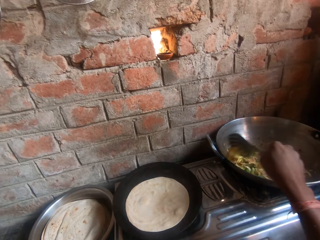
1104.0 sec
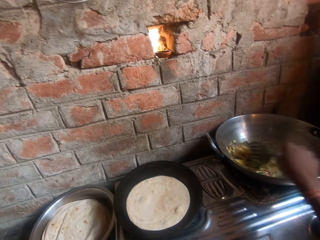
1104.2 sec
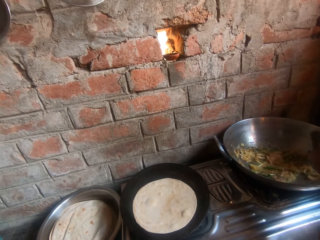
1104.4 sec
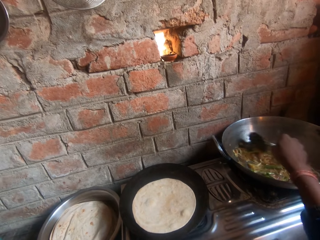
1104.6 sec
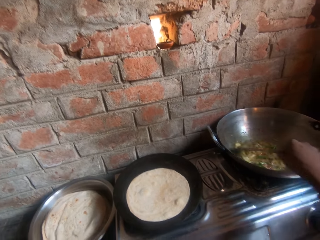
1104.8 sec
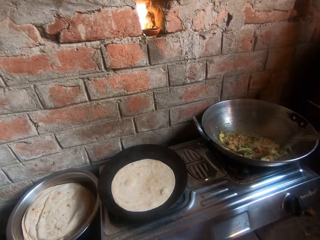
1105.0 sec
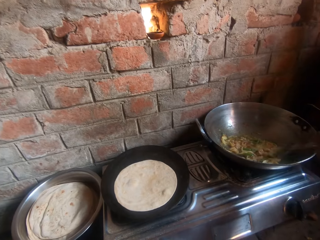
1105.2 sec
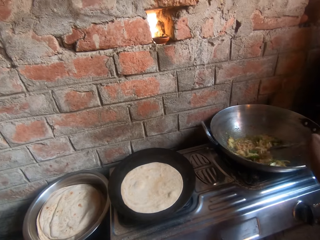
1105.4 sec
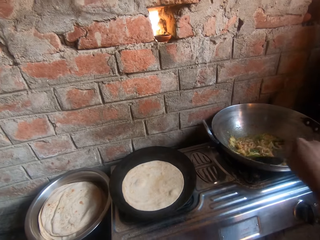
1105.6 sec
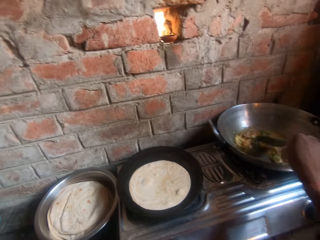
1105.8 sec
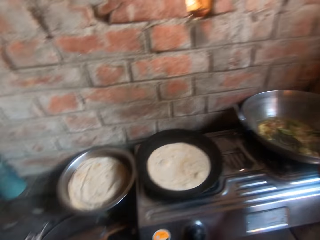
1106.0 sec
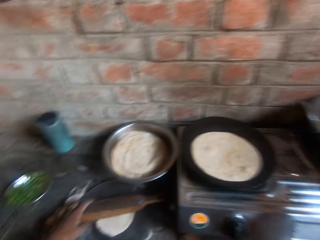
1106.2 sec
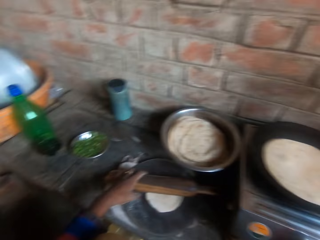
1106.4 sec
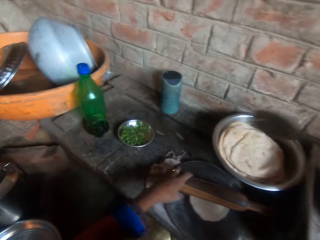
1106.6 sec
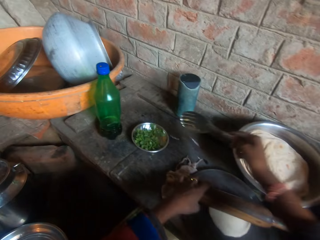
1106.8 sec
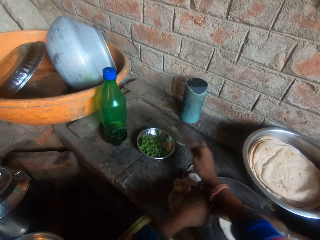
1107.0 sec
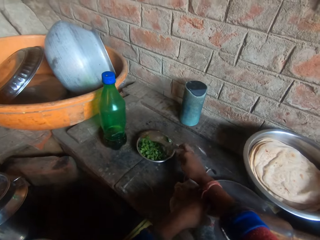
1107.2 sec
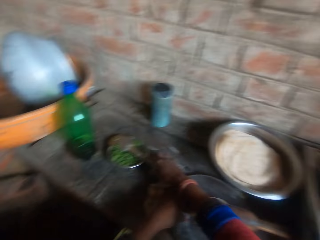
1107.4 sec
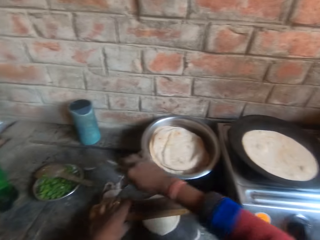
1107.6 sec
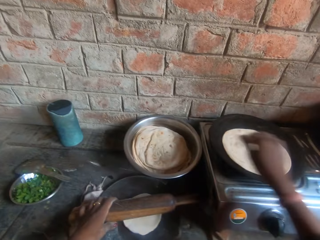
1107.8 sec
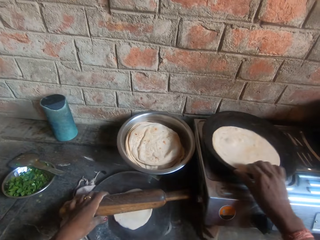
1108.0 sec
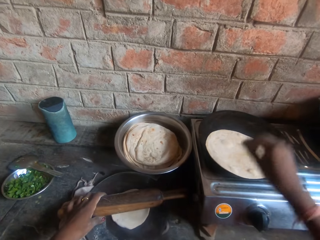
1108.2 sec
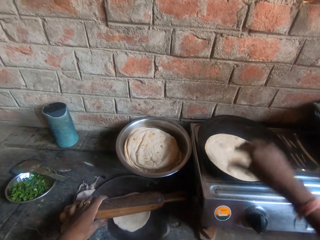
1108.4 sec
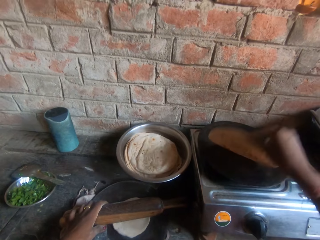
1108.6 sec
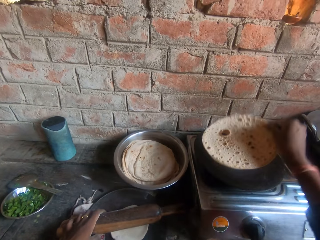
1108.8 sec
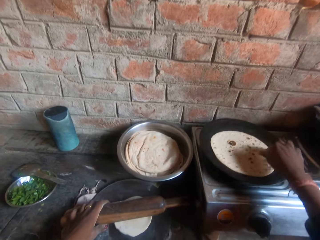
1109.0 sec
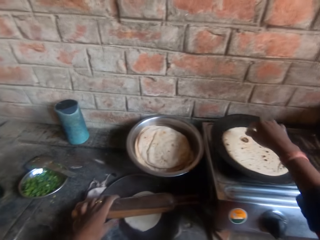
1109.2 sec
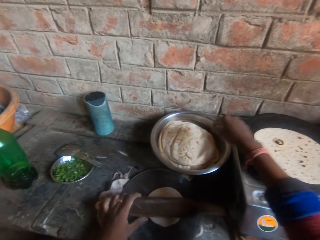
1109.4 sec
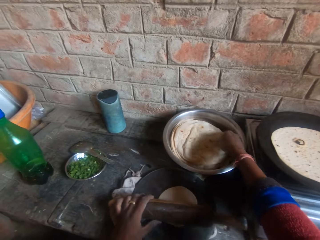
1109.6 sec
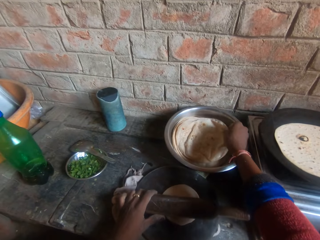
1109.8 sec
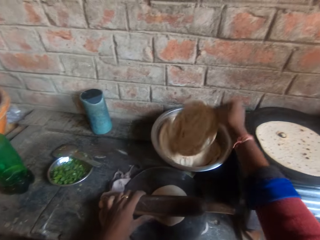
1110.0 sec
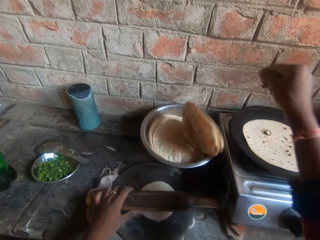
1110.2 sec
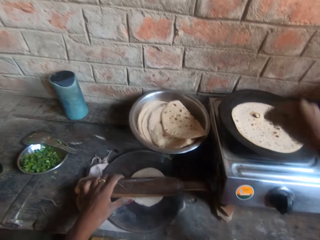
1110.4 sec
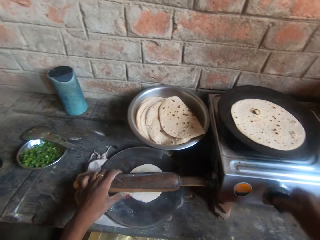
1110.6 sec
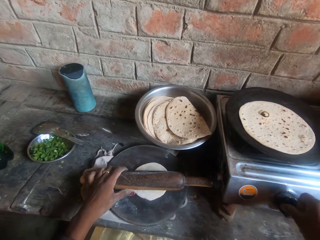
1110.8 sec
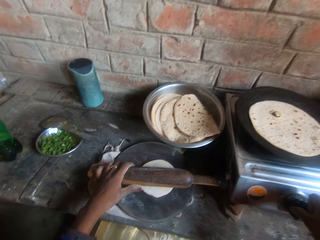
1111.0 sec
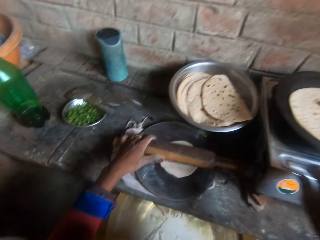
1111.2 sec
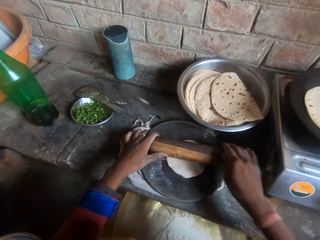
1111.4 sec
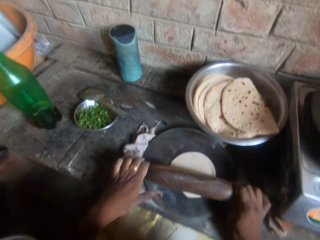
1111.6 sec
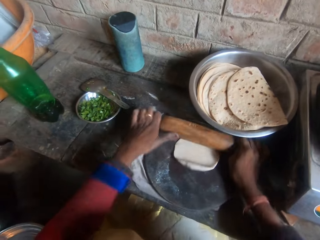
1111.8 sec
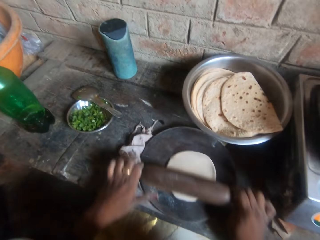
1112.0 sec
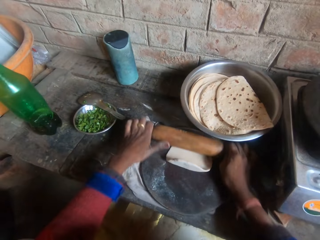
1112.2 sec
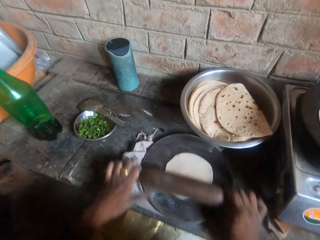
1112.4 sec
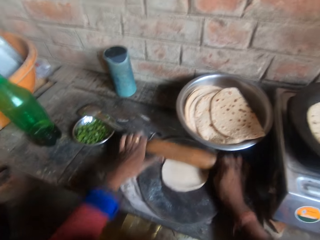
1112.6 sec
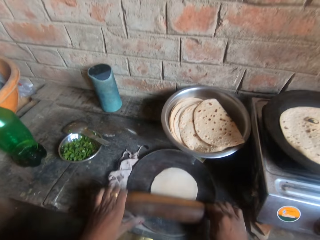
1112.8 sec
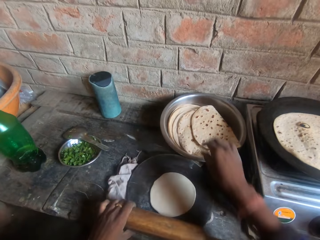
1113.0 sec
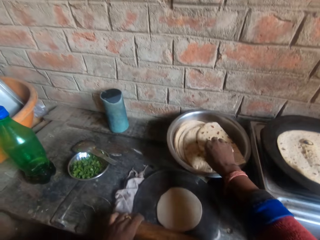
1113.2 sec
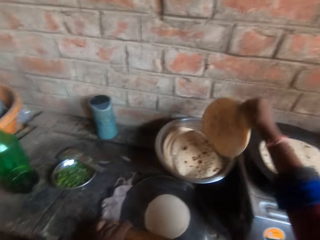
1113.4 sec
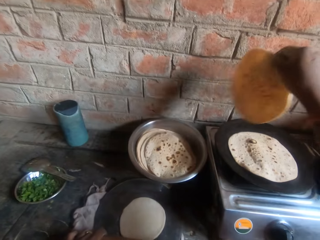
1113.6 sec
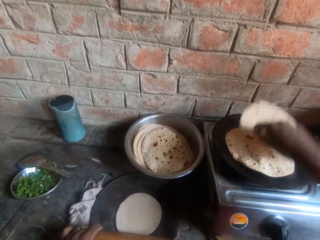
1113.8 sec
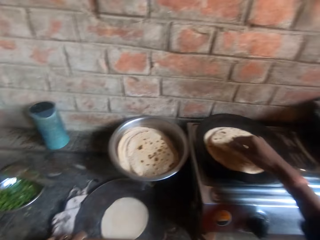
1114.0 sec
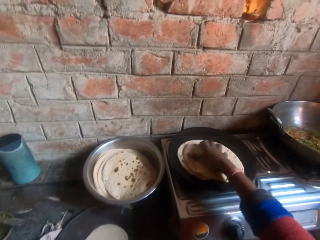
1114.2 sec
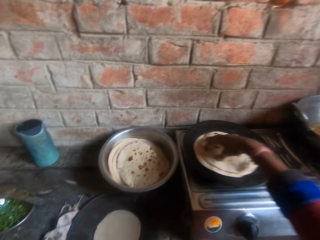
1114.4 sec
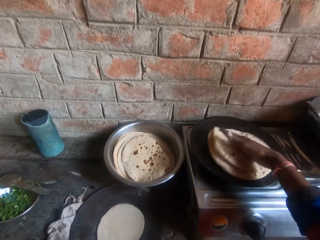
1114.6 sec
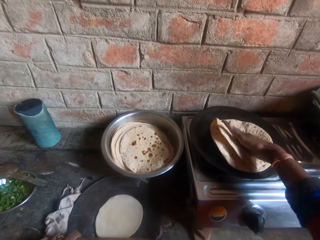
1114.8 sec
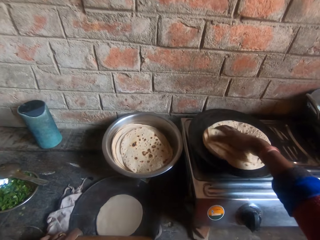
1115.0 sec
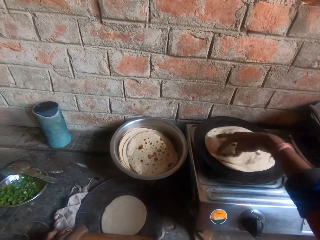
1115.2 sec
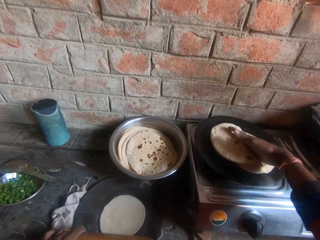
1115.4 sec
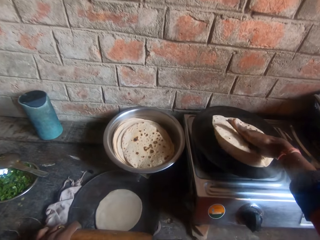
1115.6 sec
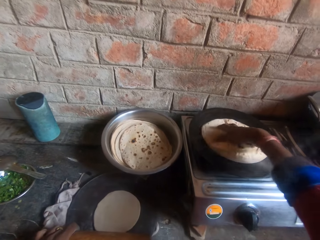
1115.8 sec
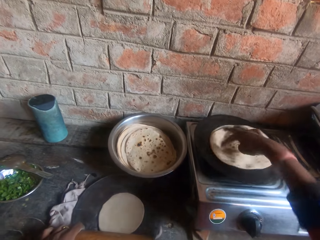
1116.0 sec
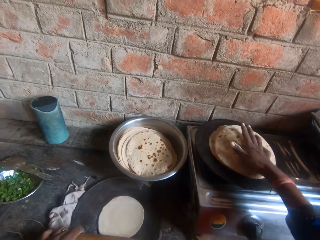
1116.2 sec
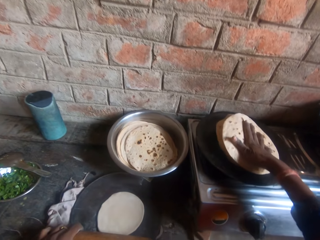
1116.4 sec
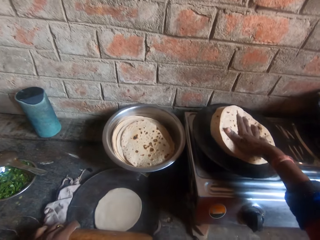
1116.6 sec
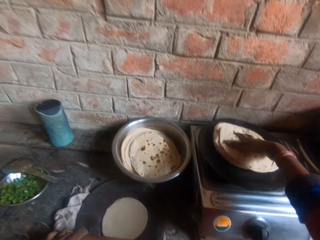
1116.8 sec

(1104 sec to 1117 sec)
The camera wearer drops the cooking spoon in the bowl on the table. He holds a tortilla or roti. He flips the roti on the griddle. He holds the tortilla. He lifts the roti from the bowl on the table. He holds the knob of the cooker. He kneads the dough on the board with a rolling pin. He moves the roti from the bowl to the griddle or flat pan. He whirls the tortilla on the flat pan. He presses the roti on the griddle with his hand.

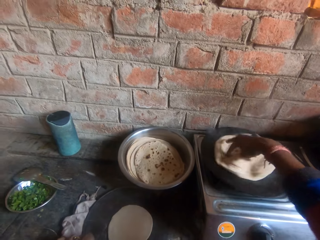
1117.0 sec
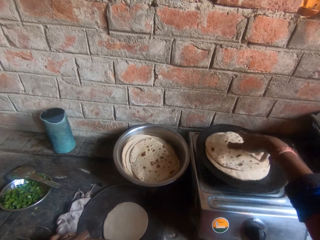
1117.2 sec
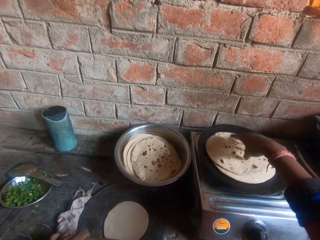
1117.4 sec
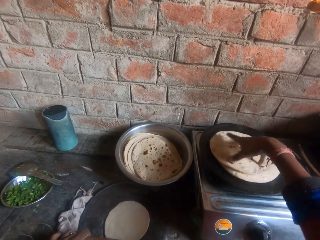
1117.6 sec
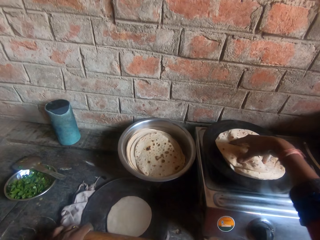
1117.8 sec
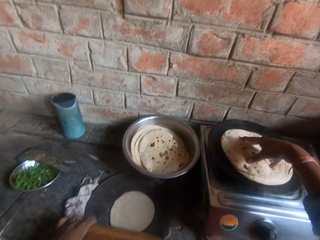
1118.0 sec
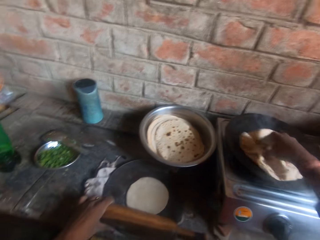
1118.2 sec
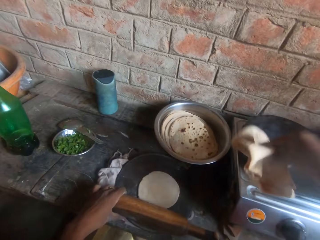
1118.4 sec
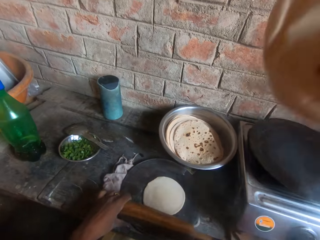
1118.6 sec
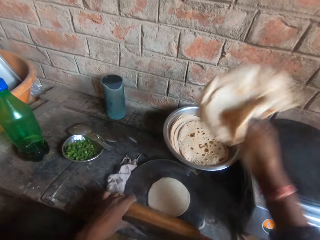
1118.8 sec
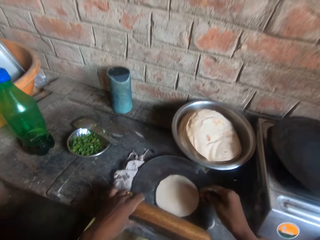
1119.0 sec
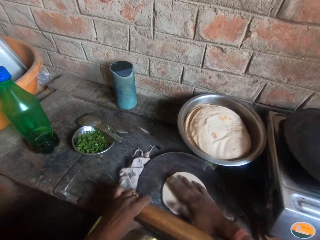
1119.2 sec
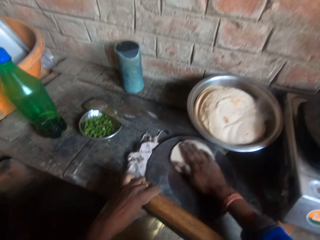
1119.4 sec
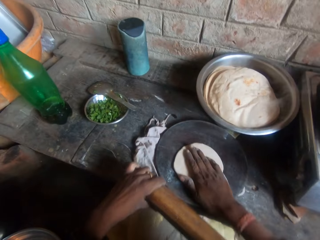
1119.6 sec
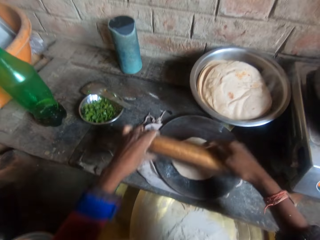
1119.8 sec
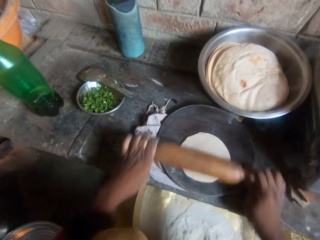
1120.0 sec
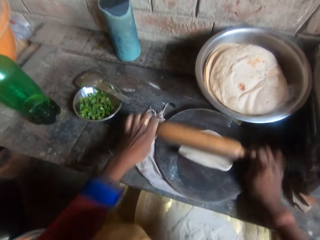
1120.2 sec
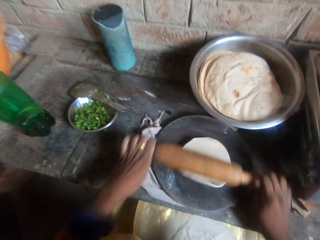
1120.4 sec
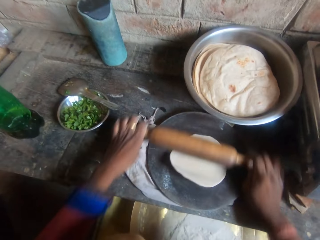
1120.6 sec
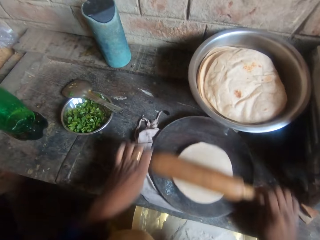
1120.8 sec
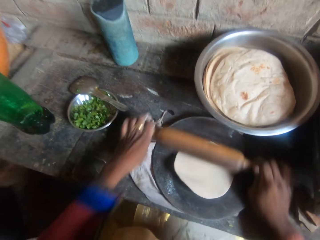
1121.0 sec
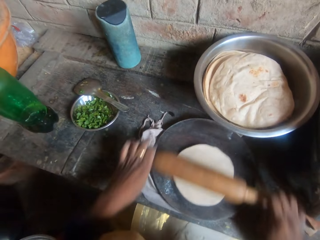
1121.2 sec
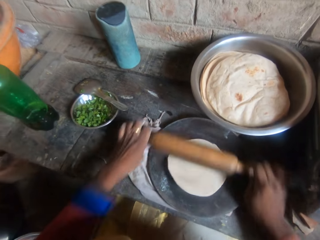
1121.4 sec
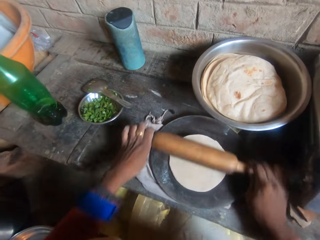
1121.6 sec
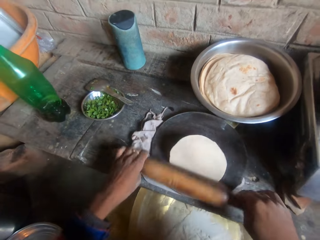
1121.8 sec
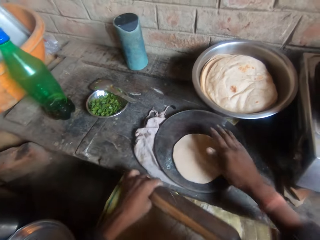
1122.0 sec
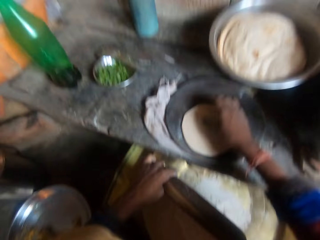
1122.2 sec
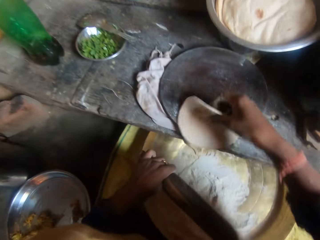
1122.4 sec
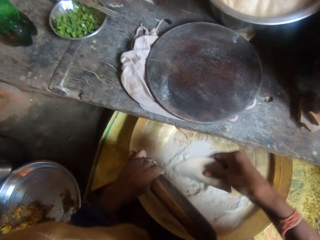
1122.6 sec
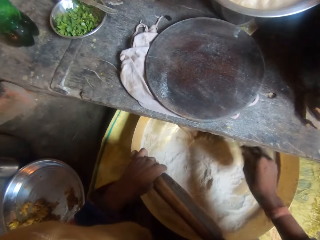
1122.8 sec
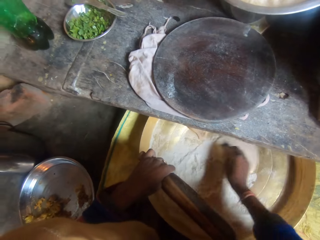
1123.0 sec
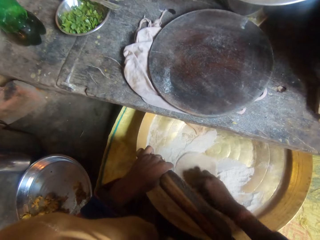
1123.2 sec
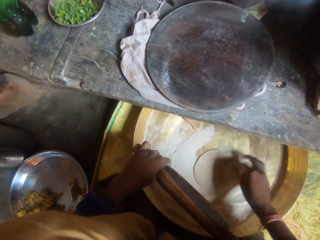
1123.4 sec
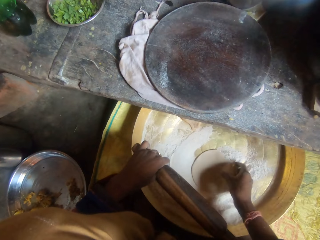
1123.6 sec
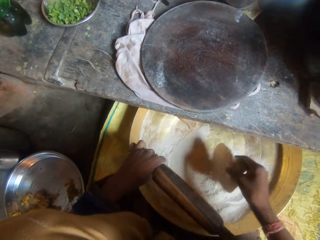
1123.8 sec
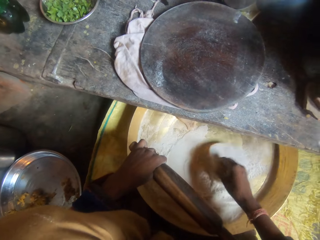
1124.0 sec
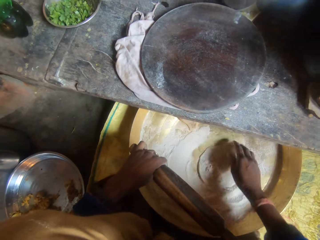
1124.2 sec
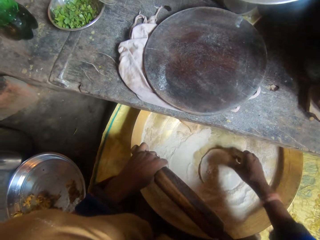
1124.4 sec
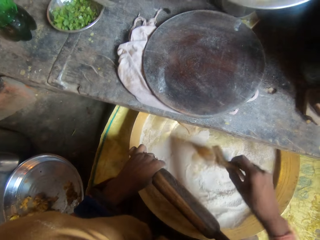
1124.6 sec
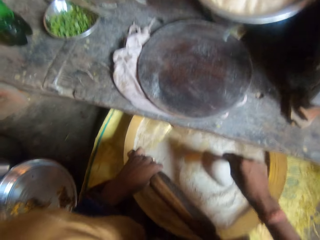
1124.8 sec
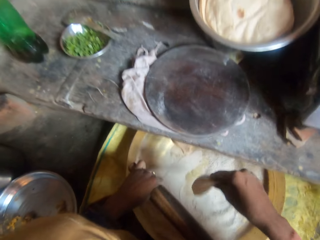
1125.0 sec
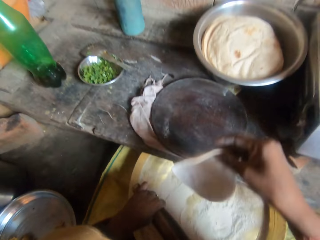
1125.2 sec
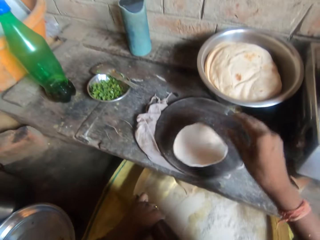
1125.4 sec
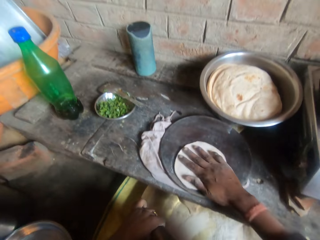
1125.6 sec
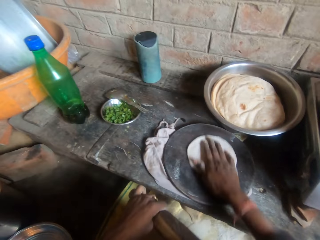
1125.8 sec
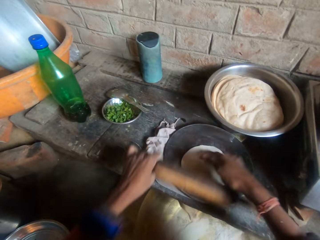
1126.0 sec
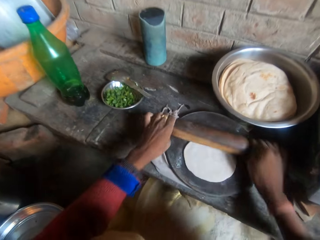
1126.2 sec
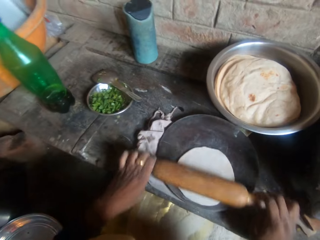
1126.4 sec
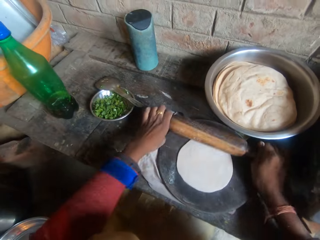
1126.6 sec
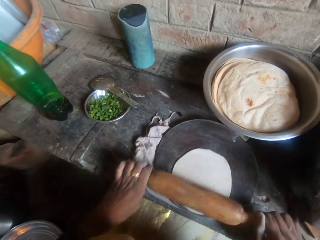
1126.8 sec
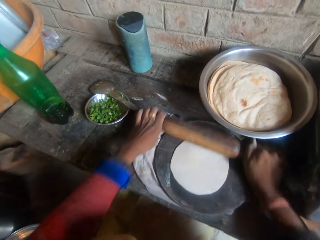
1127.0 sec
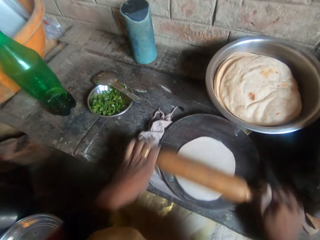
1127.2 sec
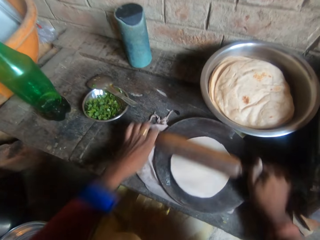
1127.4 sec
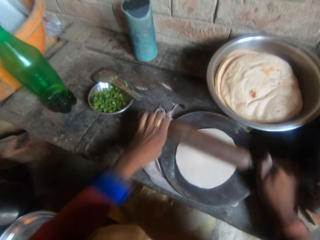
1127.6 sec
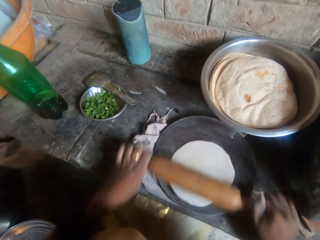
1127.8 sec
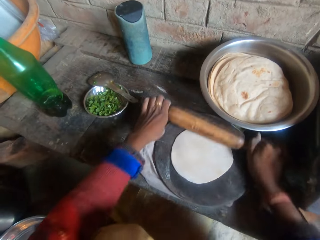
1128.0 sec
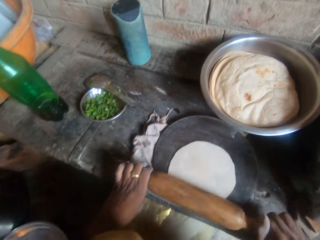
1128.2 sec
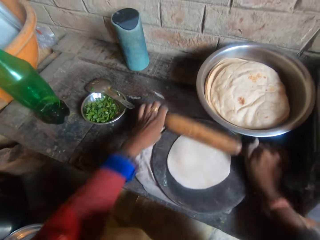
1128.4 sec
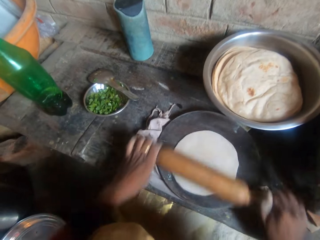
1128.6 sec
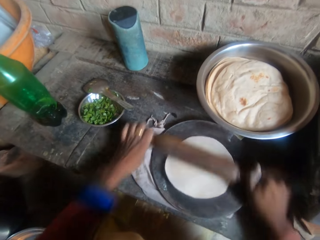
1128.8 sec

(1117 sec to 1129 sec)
The camera wearer talks to a woman. He lifts a tortilla or roti and drops the roti in the bowl. He whirls the dough on the rolling board. He kneads the dough with his hand and the rolling pin. He holds the dough. He rolls the dough in flour inside the bucket. He flips the dough. He shakes the dough. He drops the dough on the rolling board. He kneads the dough on the board with a rolling pin.
